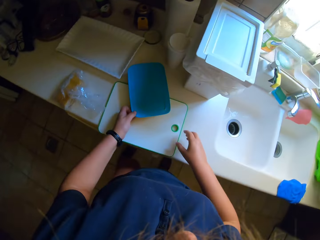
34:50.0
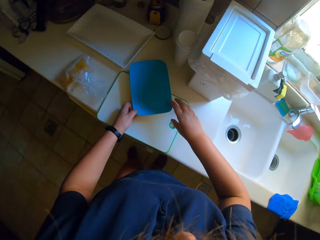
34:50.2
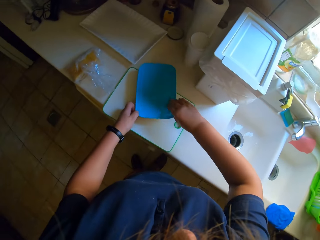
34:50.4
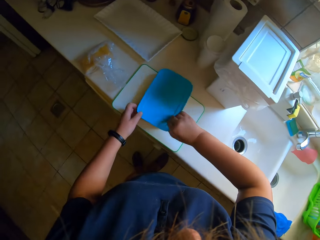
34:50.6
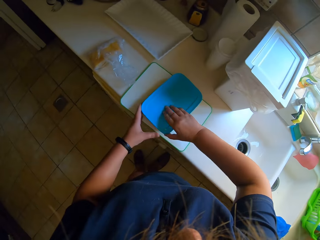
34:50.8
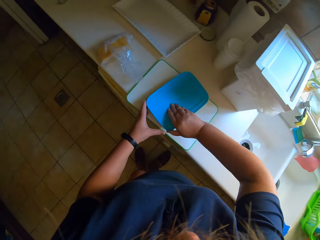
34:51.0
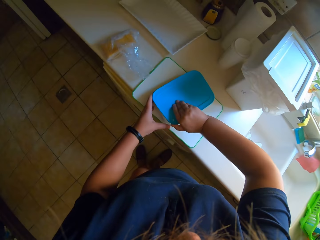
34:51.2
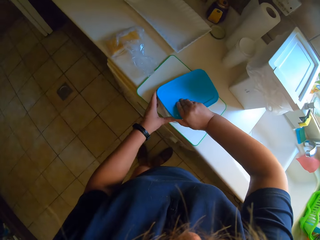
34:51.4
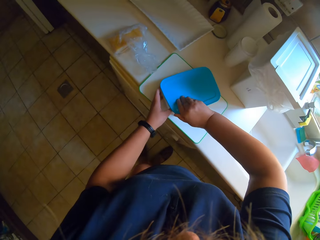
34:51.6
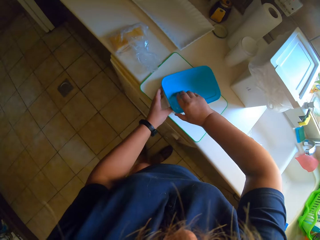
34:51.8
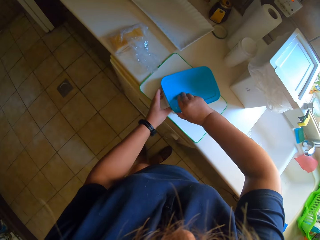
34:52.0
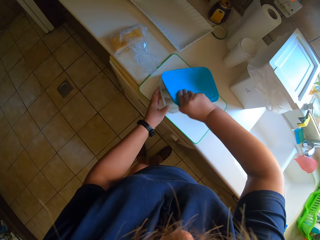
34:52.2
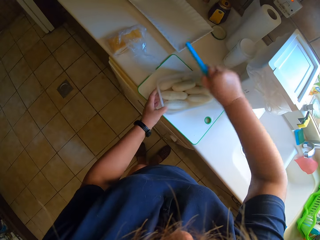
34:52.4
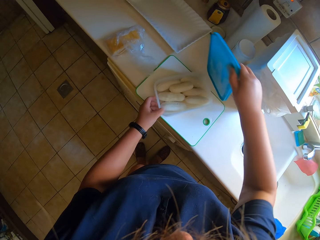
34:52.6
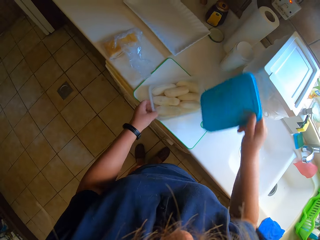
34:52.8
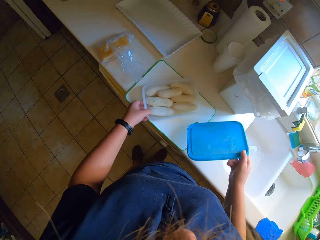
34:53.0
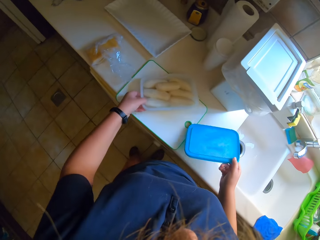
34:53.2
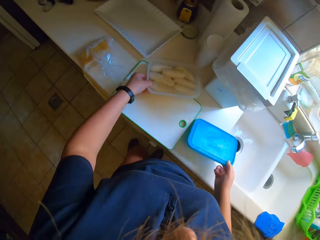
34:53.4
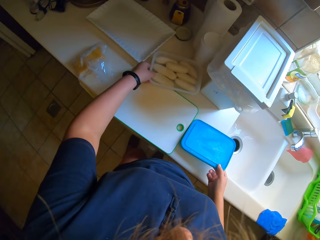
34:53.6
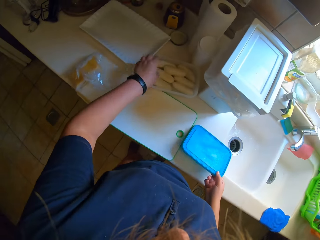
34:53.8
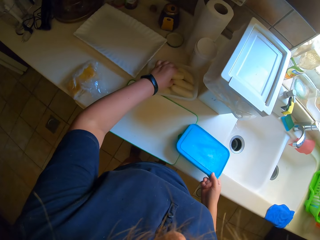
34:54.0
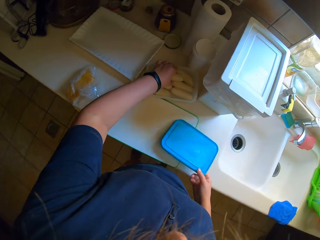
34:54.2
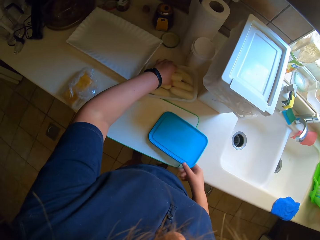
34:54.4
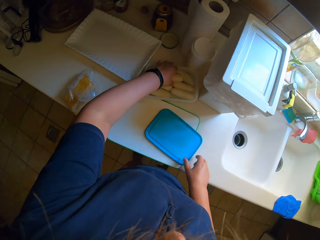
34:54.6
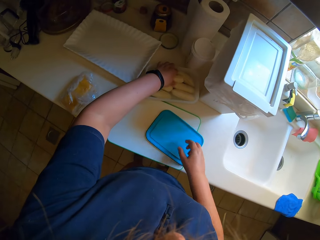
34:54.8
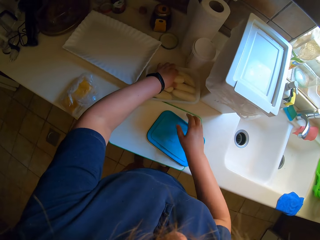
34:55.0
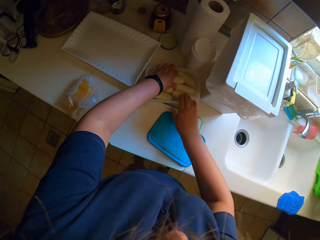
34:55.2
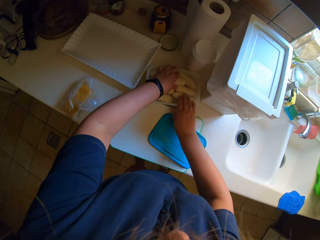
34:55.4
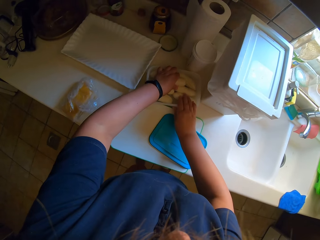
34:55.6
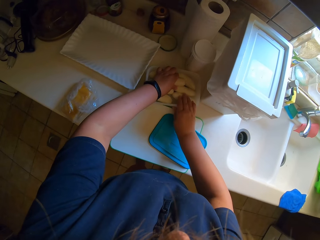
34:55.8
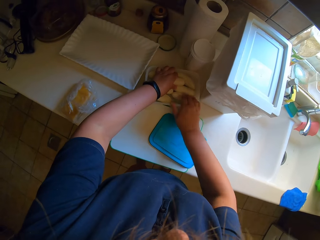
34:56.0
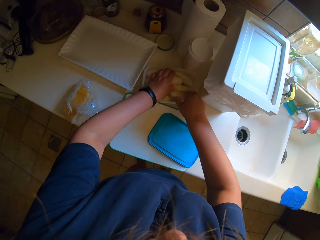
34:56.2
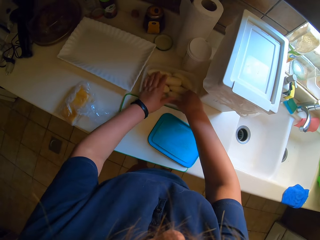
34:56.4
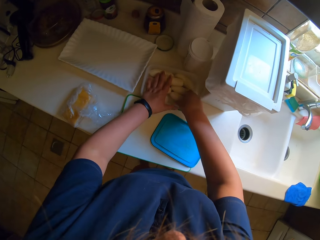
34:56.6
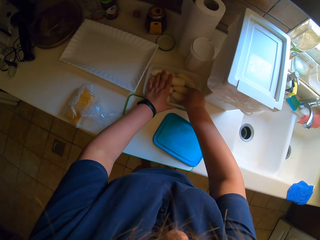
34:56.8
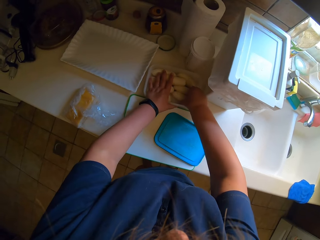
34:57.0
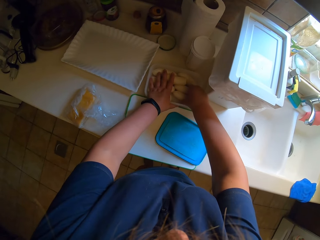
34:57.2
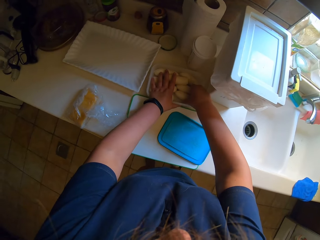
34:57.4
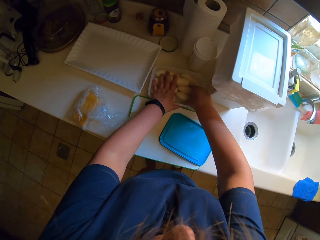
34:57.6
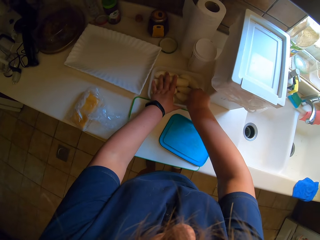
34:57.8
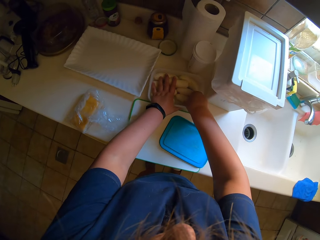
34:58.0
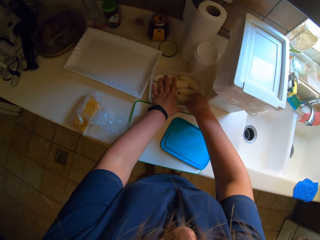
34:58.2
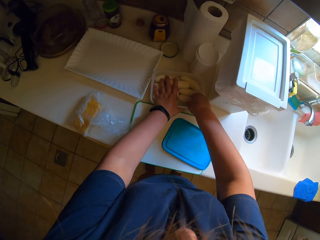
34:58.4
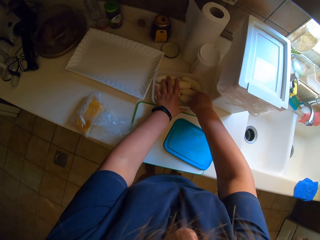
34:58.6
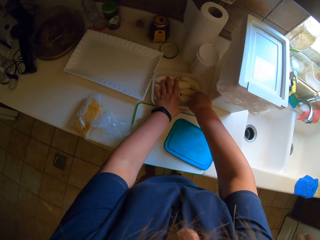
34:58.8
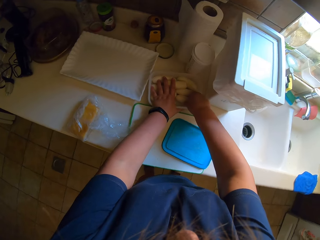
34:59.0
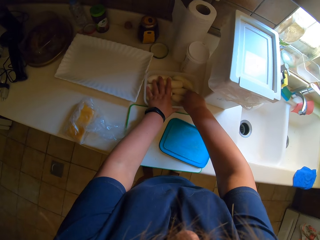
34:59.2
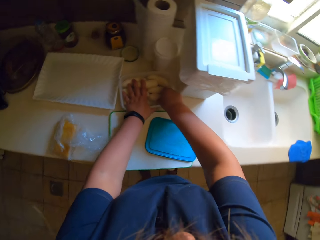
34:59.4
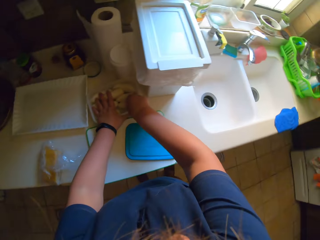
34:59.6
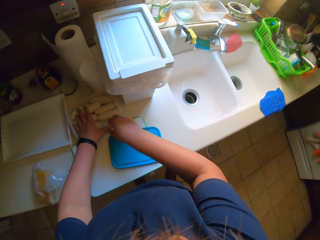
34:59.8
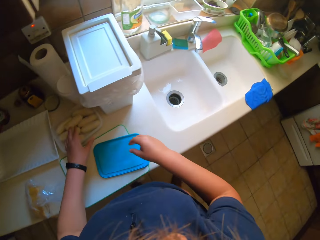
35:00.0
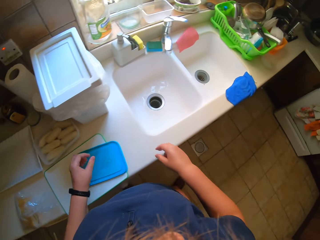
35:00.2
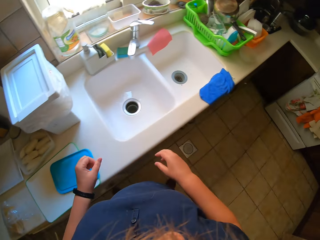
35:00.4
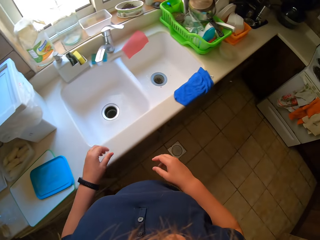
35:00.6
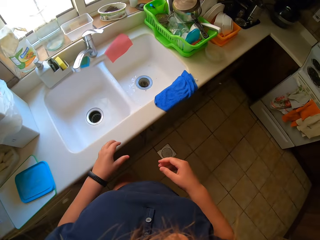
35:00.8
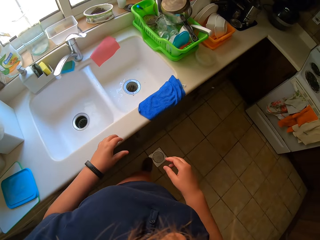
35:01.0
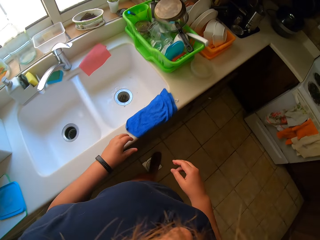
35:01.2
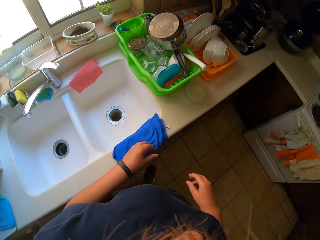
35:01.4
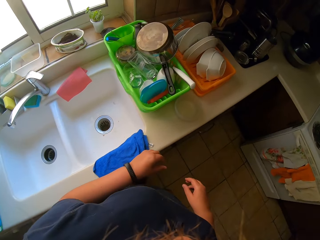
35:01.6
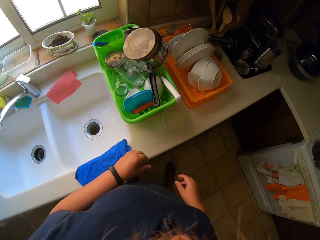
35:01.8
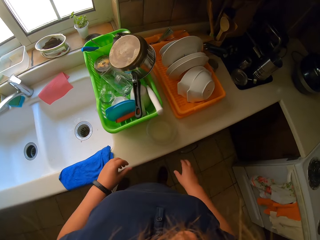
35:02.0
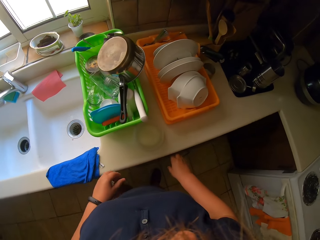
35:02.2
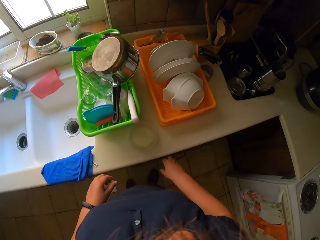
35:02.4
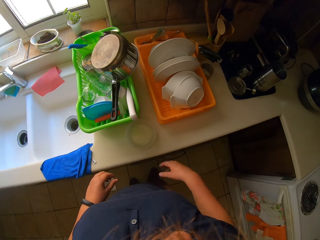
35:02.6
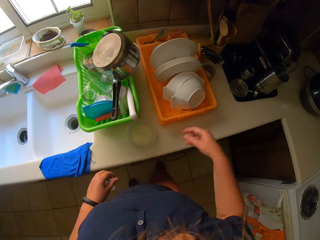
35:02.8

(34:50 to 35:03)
The camera wearer opens a storage can or dish. They pick up something from the dish. They walk around and look around.

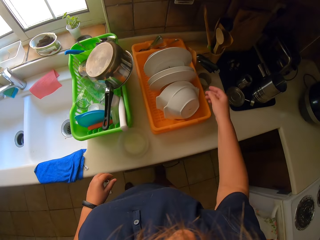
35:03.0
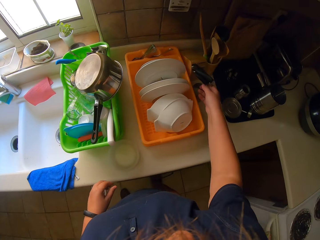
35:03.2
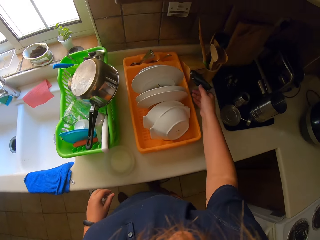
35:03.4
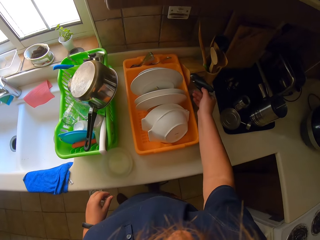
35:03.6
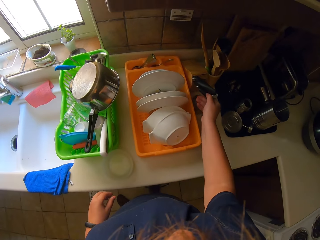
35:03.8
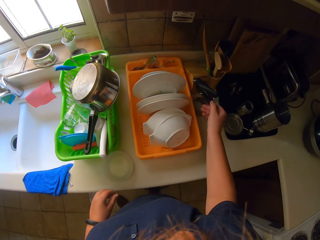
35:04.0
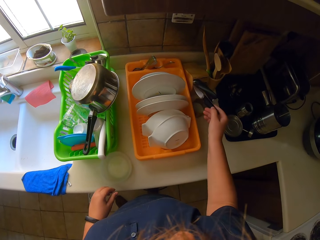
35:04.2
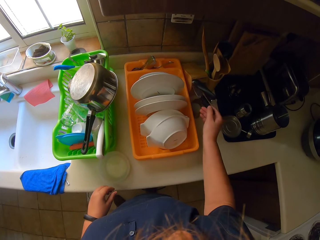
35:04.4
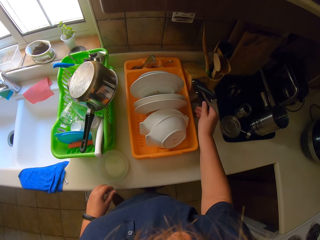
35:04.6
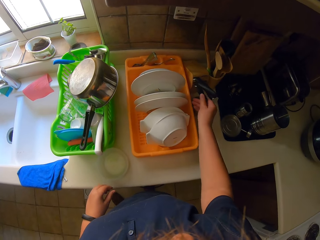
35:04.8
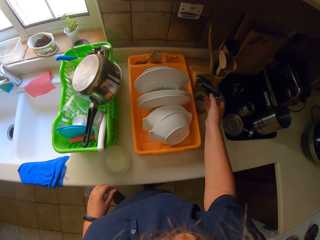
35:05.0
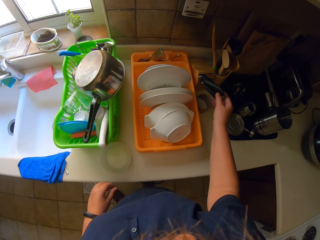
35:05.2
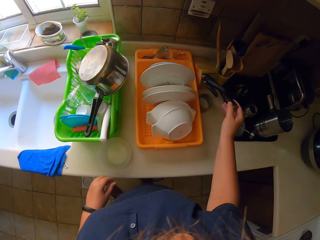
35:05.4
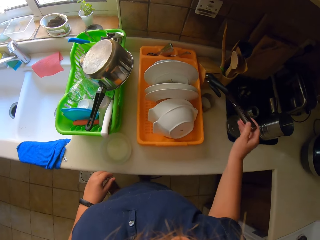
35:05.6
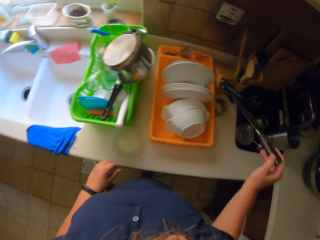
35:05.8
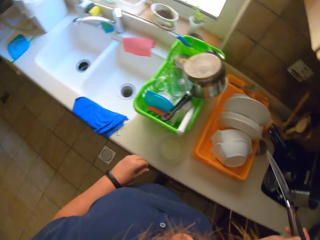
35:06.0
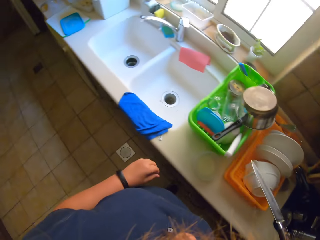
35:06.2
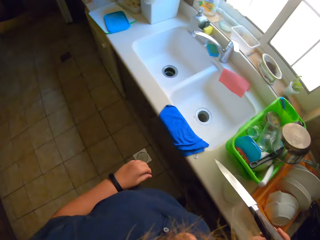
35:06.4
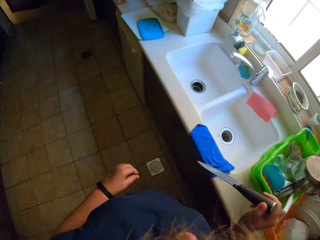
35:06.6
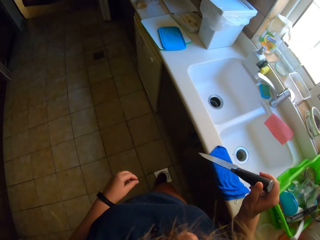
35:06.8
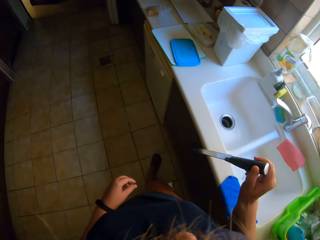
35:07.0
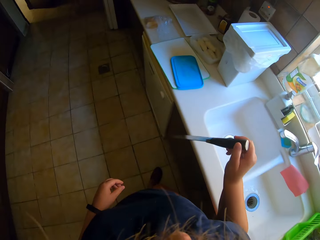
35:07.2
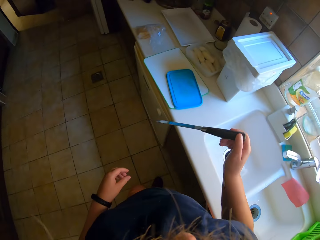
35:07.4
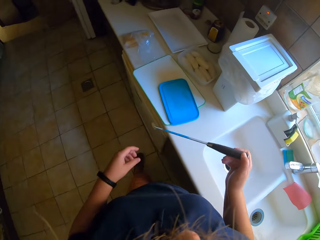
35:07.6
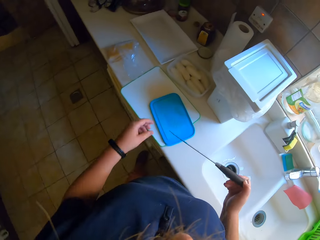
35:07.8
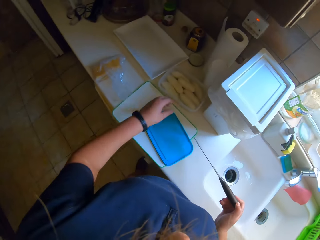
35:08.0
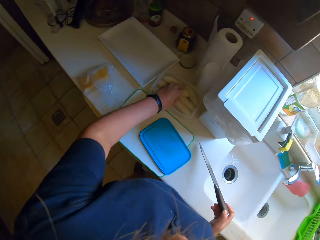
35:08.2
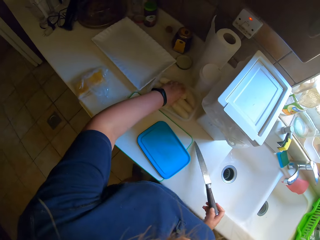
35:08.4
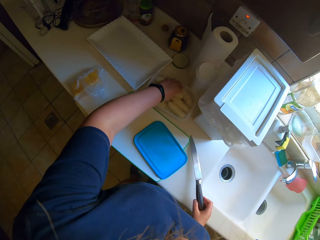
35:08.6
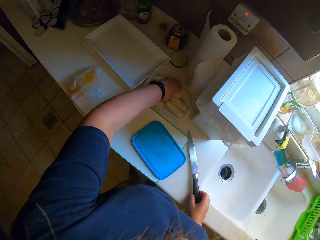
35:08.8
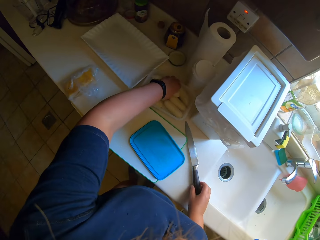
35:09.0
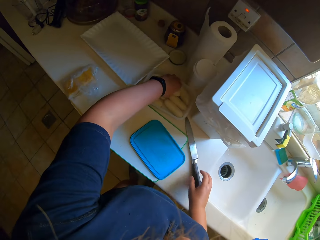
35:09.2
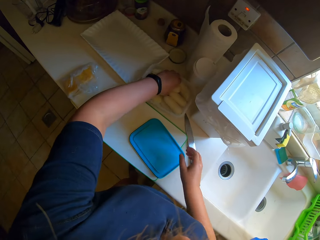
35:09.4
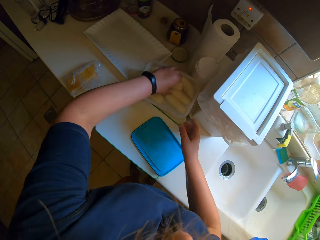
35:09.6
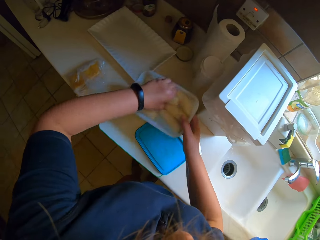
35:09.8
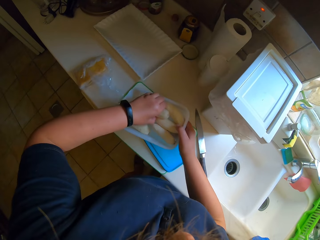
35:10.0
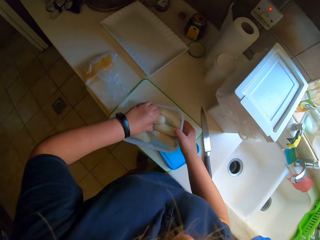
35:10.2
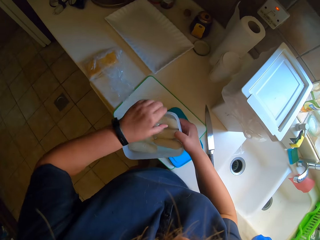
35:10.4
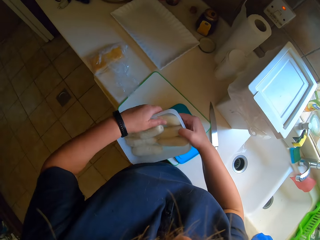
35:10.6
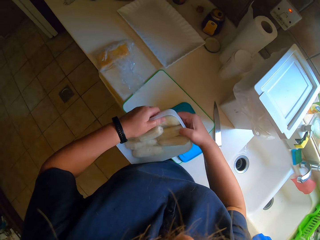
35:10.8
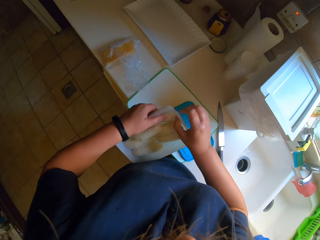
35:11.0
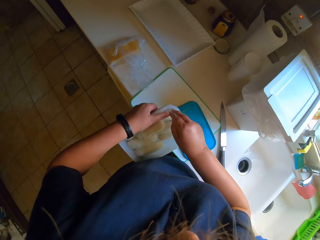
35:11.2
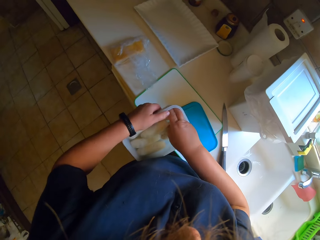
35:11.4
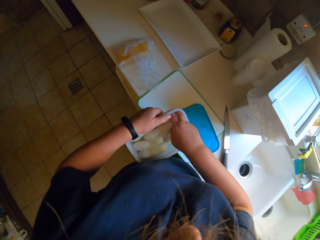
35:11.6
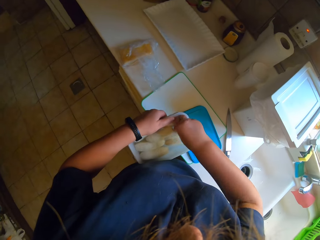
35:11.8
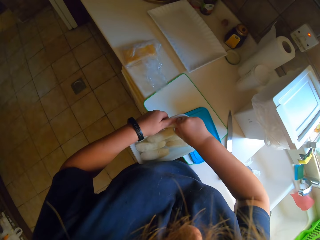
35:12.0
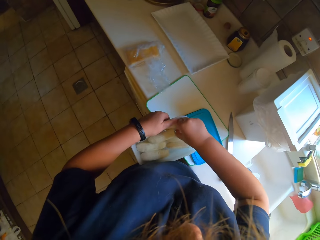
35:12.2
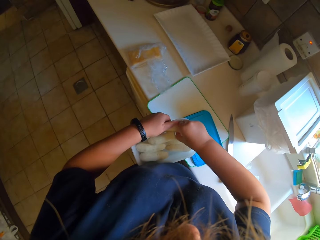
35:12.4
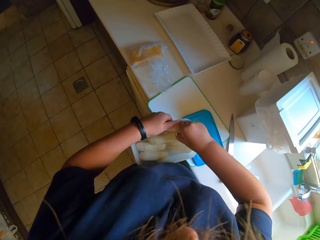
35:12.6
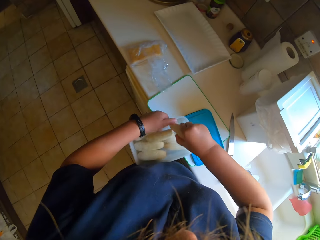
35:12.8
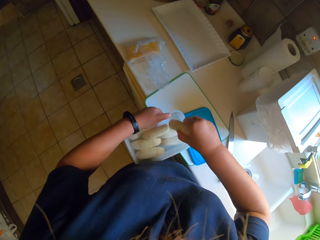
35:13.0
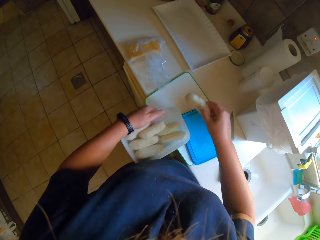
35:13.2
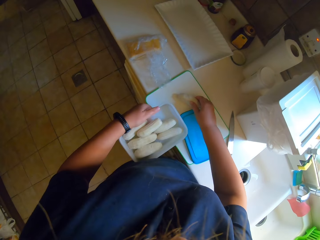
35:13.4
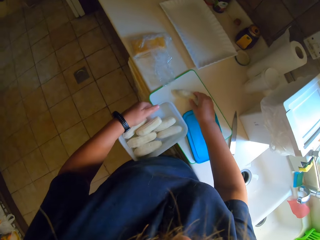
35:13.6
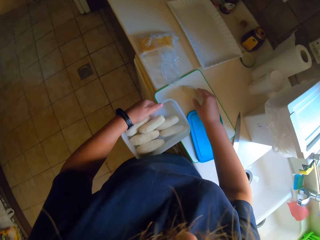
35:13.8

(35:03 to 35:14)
The camera wearer picks up a knife. They walk around. They remove something from the dish.
